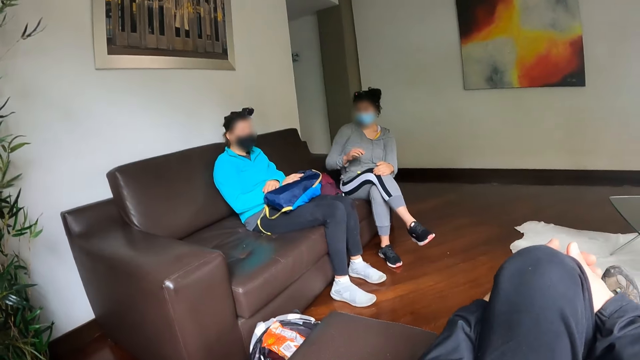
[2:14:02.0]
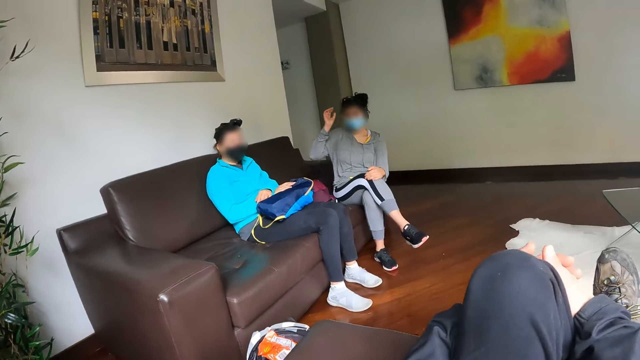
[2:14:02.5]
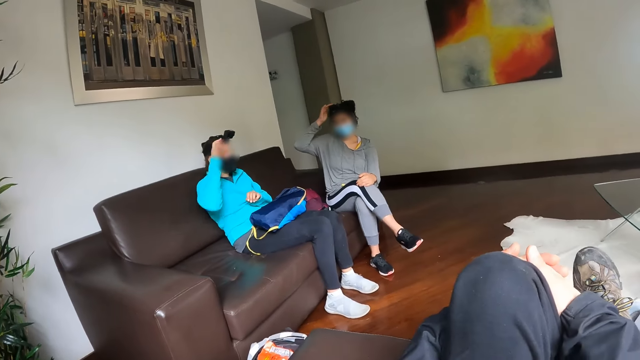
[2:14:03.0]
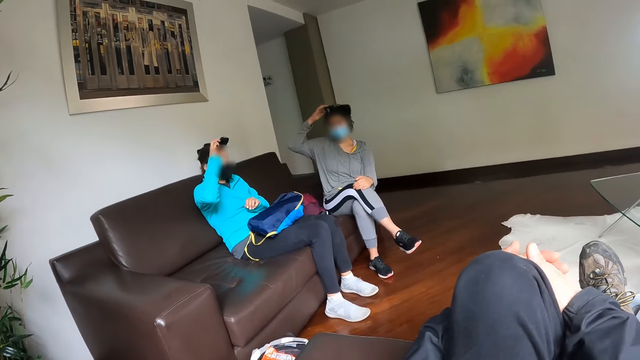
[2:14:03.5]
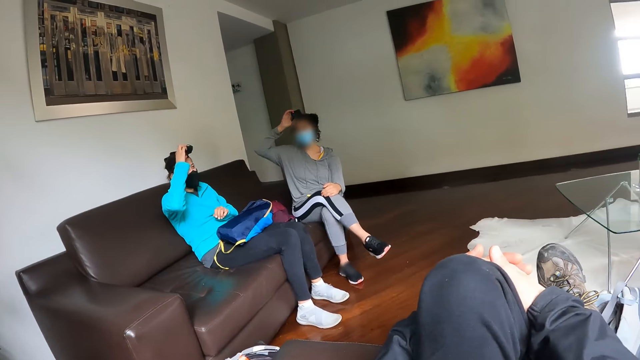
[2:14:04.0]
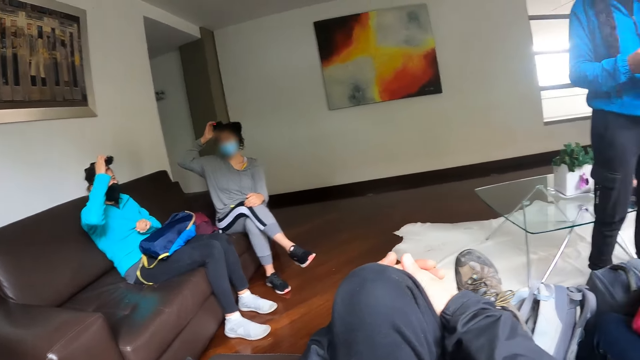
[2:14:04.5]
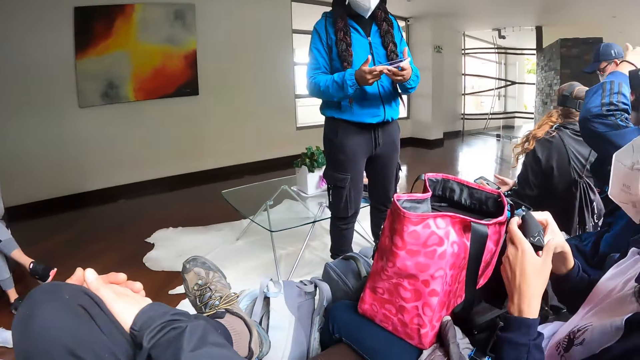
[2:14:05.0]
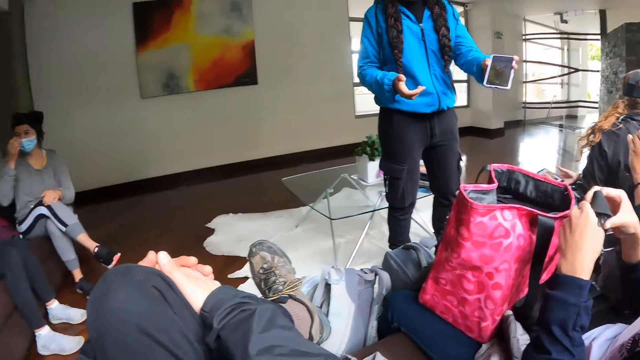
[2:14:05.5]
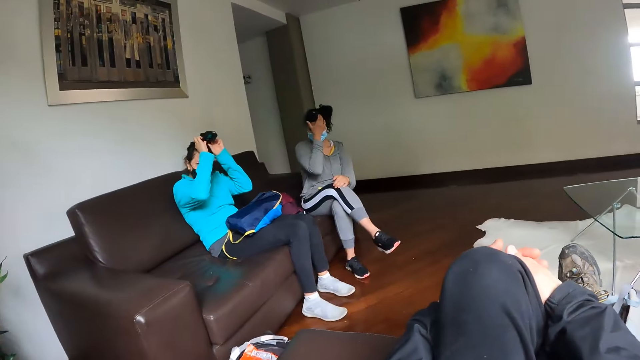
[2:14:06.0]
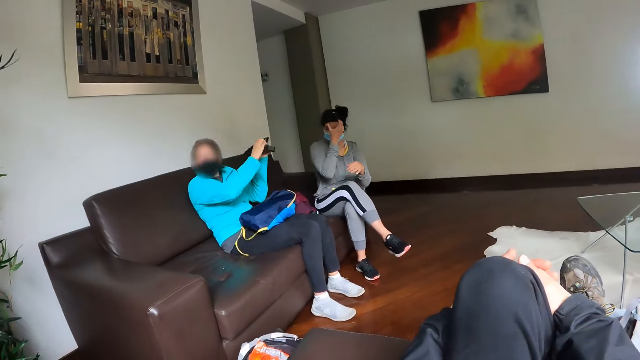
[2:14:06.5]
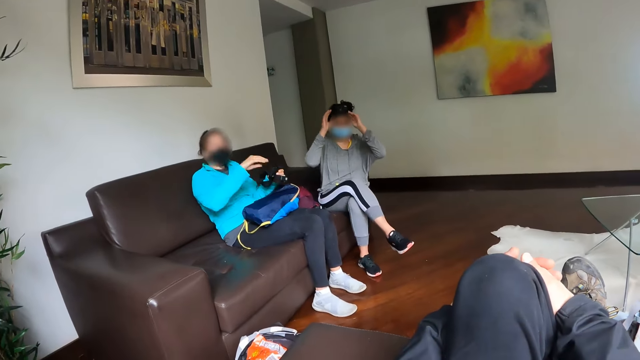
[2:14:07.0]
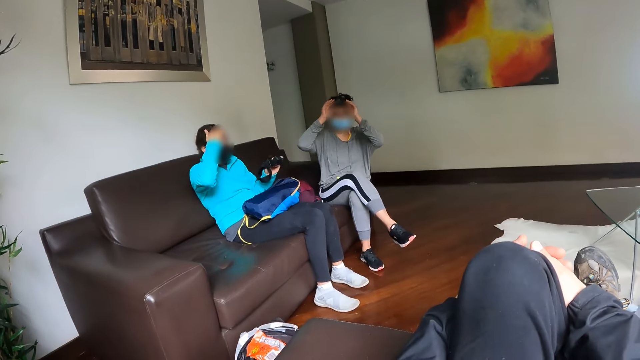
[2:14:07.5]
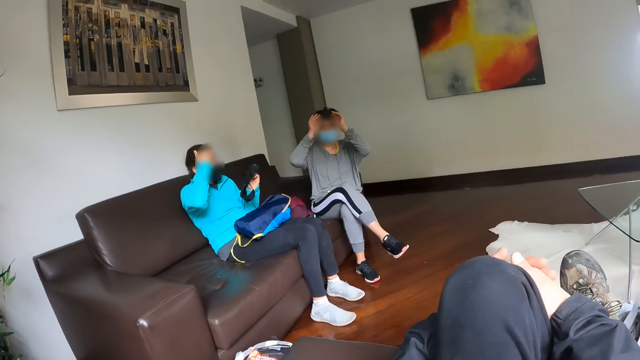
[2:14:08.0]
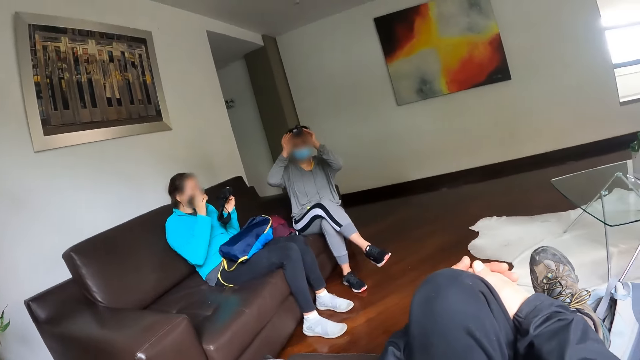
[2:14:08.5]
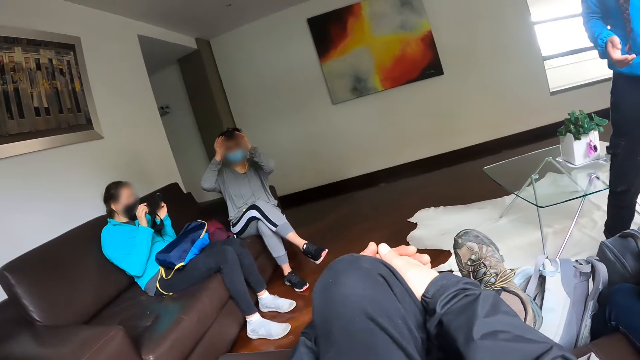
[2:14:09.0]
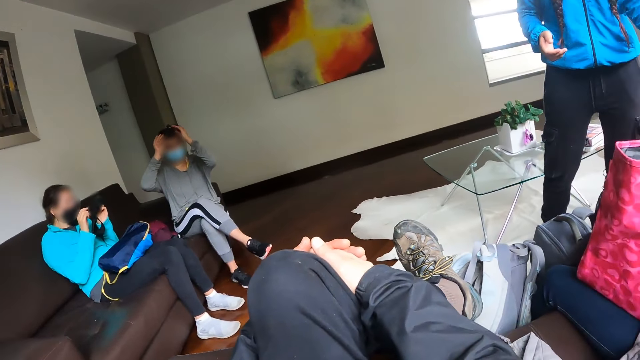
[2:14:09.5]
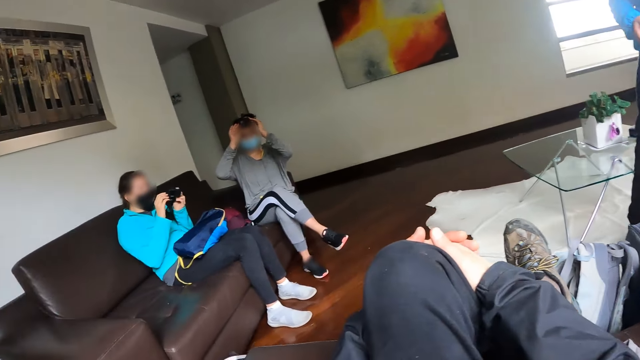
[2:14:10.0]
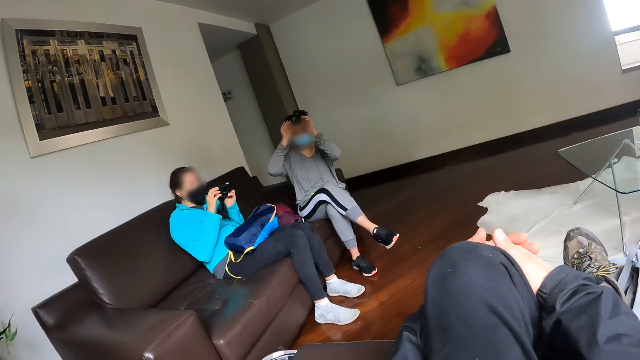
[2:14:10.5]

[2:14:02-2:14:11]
A woman operates the camera on her head with her right hand. Another woman operates the camera on her head with her right hand. A third woman operates the phone with both hands. A fourth woman takes off the face cap on her head with both hands. The third woman holds the phone in her left hand. The second woman removes the headgear and the camera from her head with both hands. The first woman removes the headgear and the camera from her head with both hands. The second woman touches her face with her right hand and examines the camera with both hands.

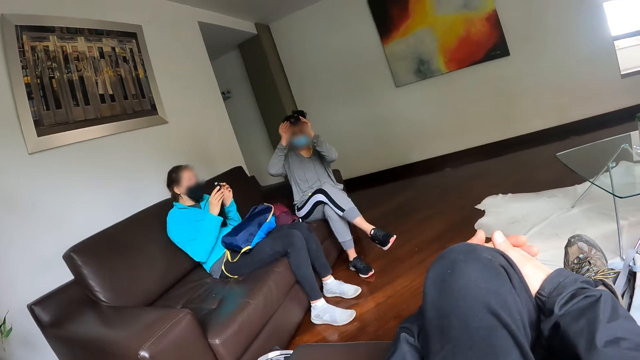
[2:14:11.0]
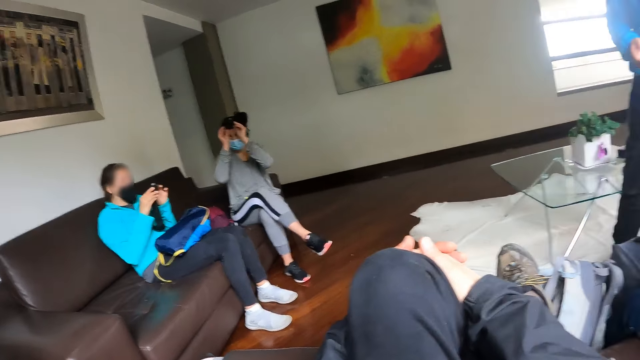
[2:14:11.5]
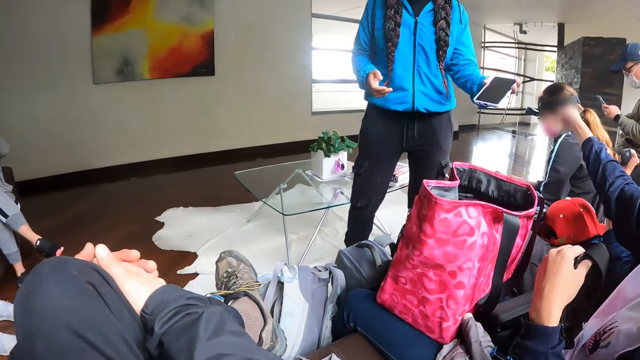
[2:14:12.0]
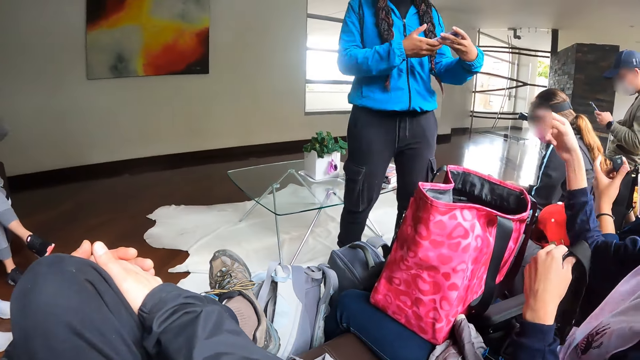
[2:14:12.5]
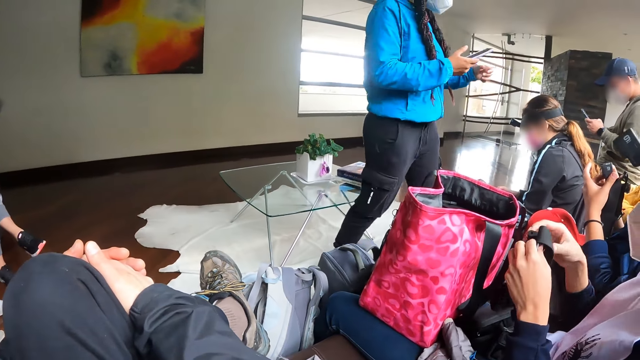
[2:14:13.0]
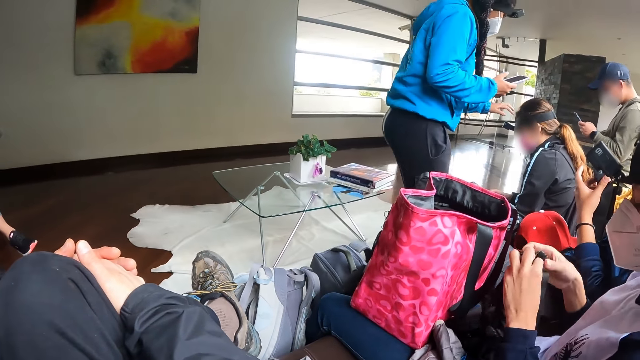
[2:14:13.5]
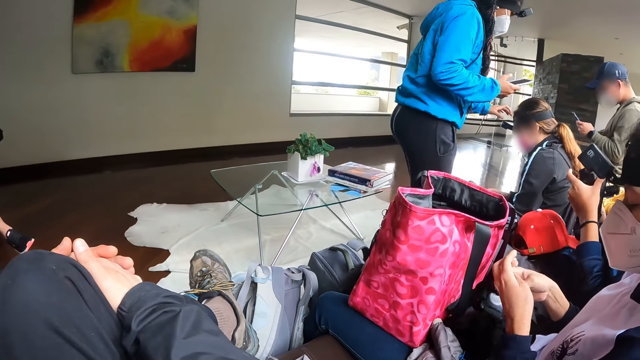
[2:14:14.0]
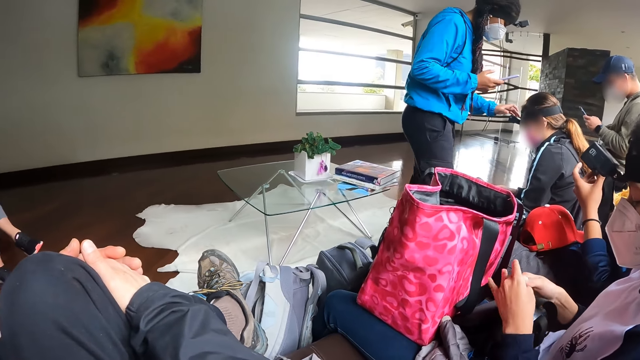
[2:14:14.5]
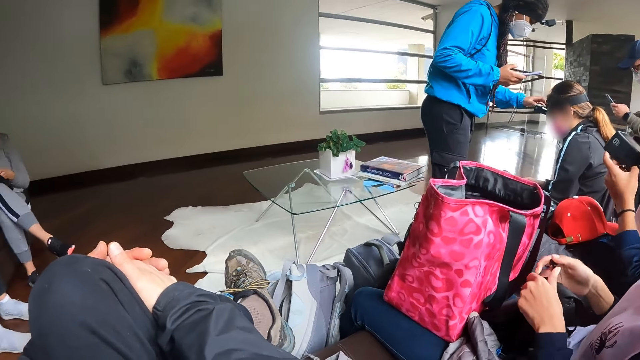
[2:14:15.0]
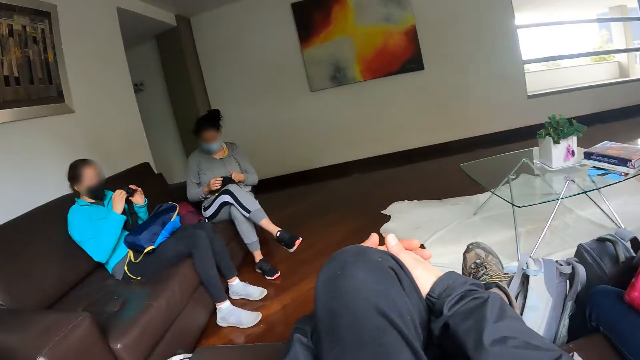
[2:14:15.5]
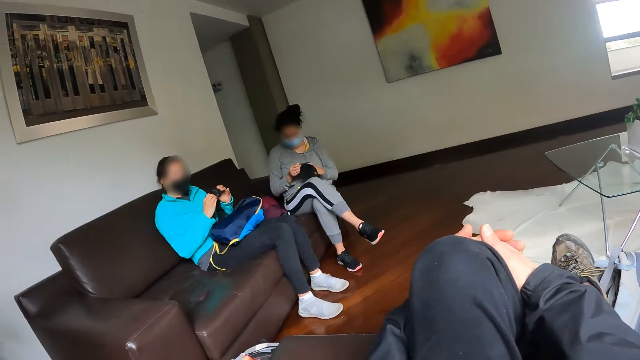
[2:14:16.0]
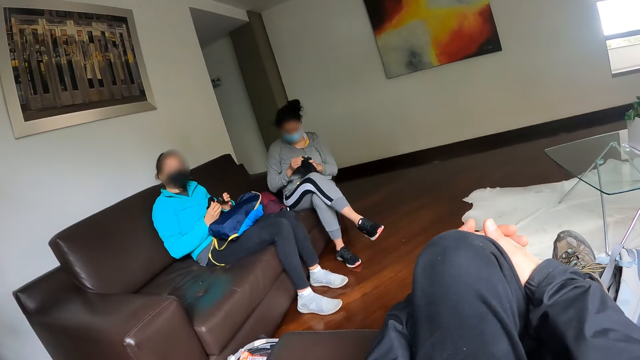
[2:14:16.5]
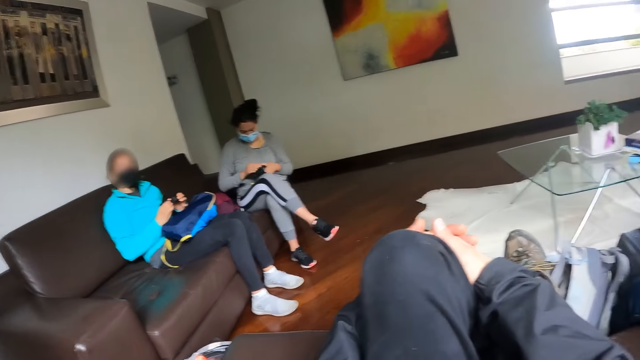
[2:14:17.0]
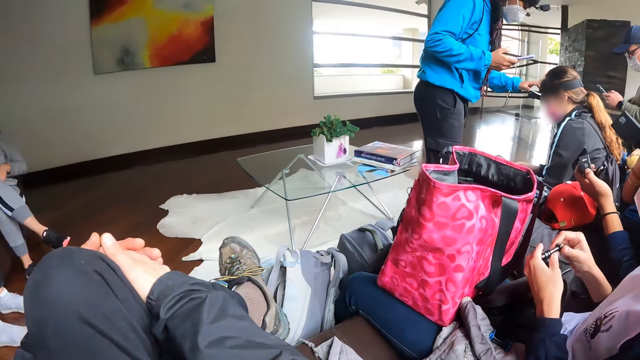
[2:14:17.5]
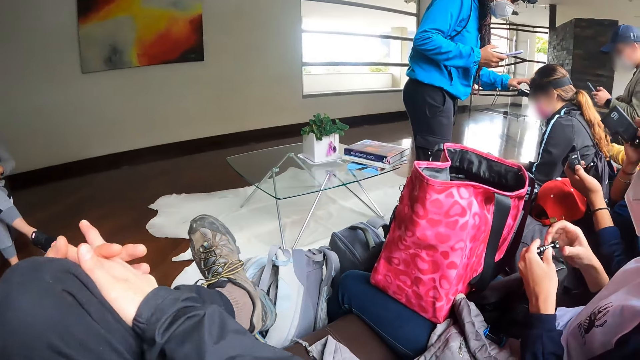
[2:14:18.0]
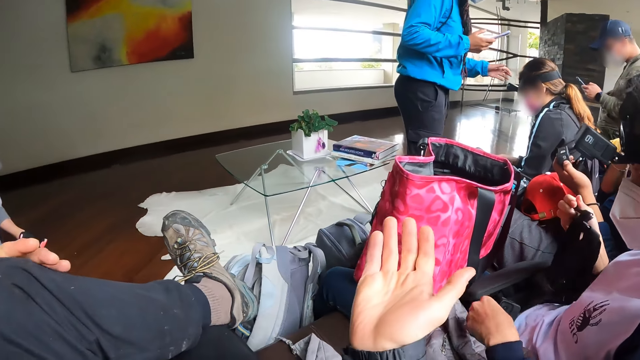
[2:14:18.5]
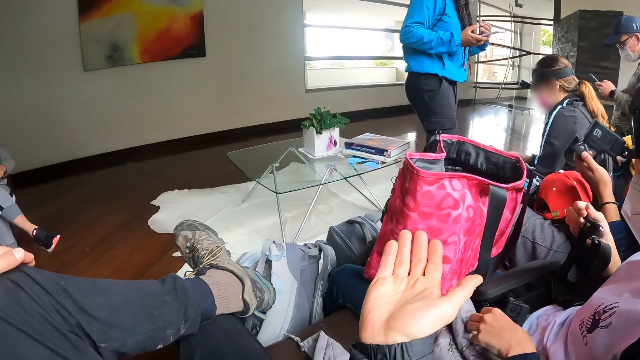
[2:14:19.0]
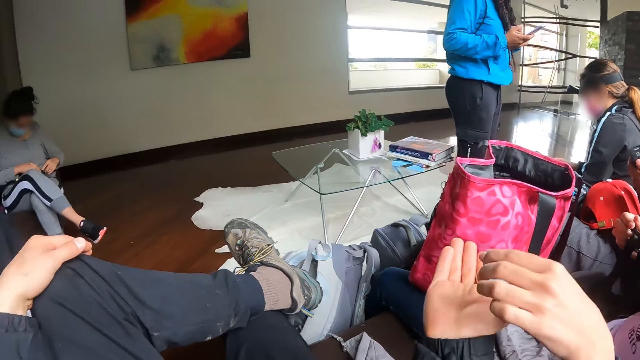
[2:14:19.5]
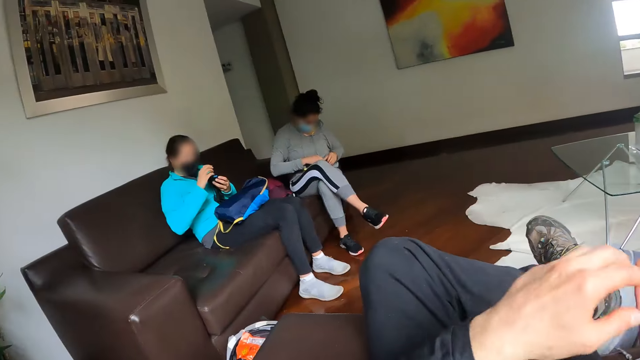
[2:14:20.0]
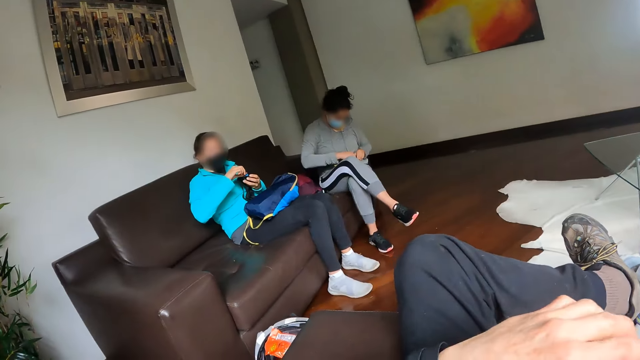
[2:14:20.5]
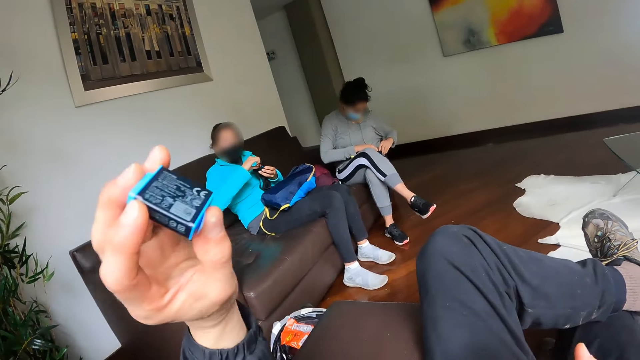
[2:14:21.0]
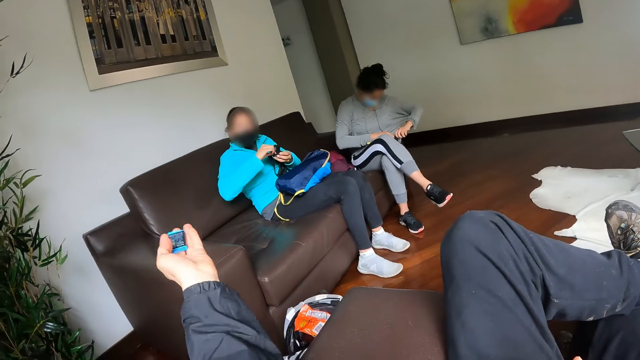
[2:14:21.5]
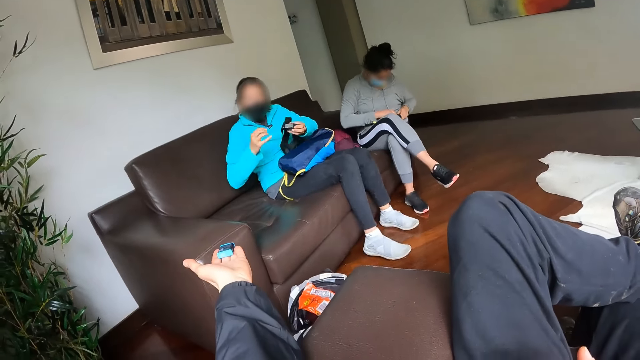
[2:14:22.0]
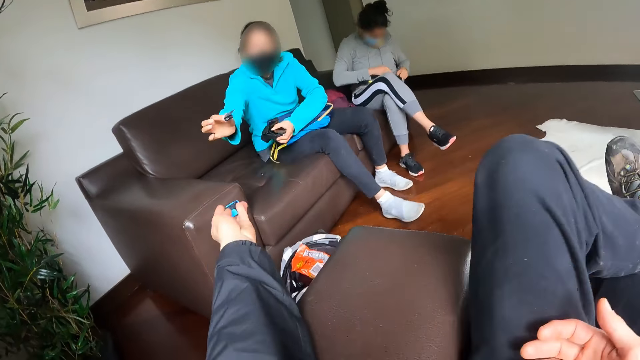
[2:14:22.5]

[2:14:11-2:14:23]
The man operates the phone in his left hand. A woman passes the phone from her left hand to her right hand. The woman operates the camera on the head of another woman with her left hand. Another woman examines the camera with both hands. Another woman loosens the clips on the headgear in her left hand with her right hand. The woman picks up a battery from her lap with her left hand. The woman places the battery in her left hand on the right hand of the camera wearer. Another woman opens the battery slot on the camera in her left hand with her right hand. The camera wearer passes the battery from his right hand to his left hand. The woman who examined the camera opens the battery slot on the camera in her right hand with her left hand. The woman who opened the battery slot first takes a battery from the camera in her right hand with her left hand.
